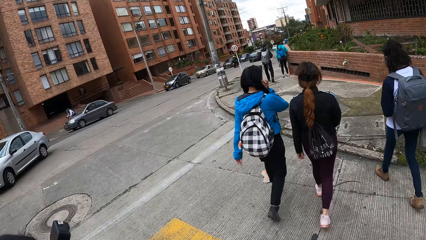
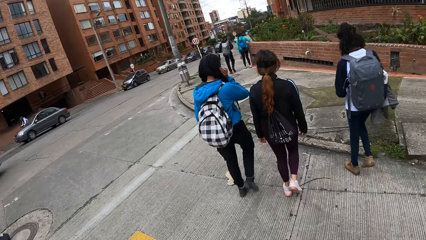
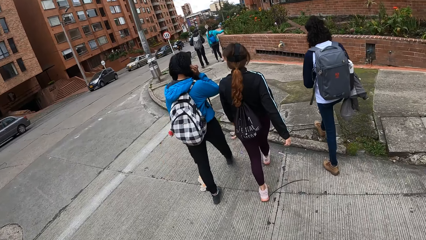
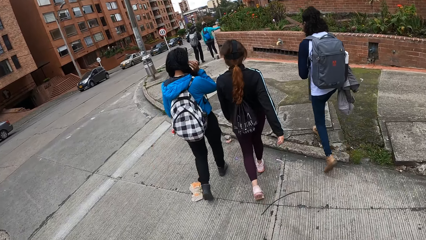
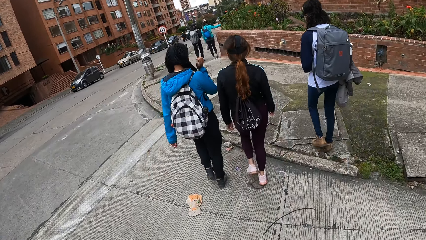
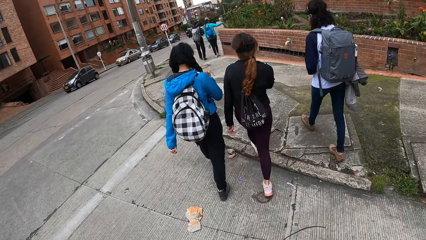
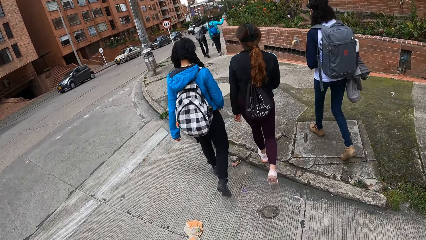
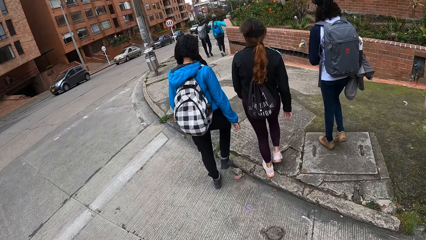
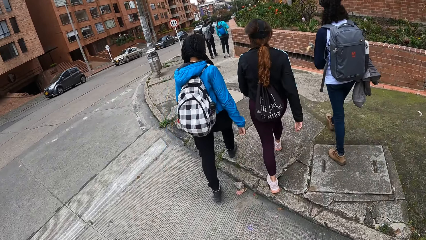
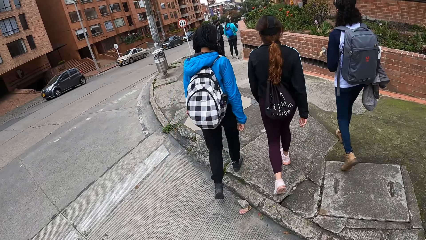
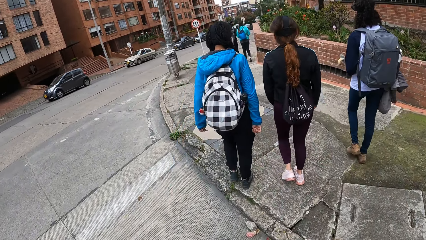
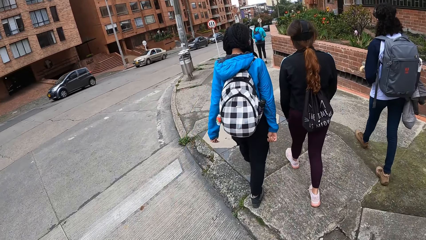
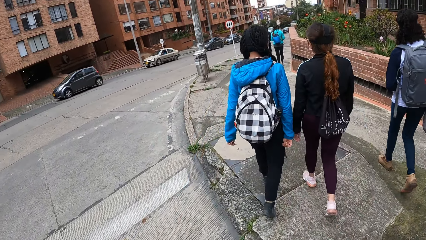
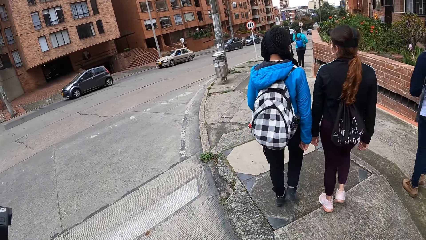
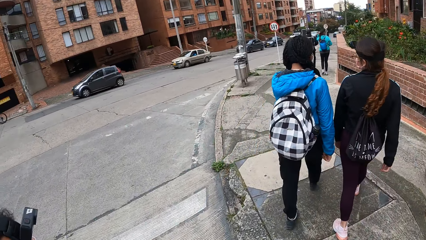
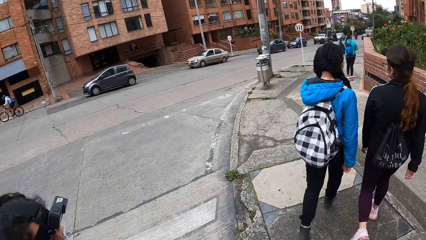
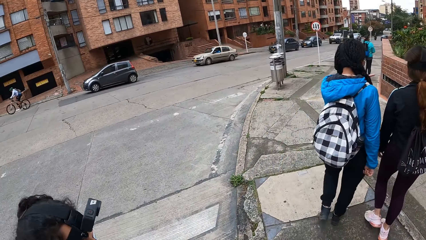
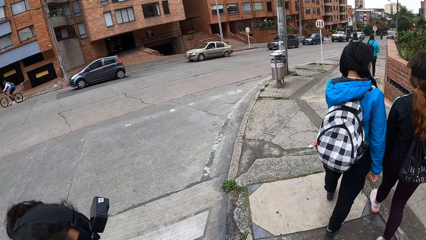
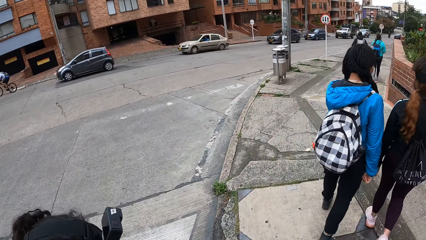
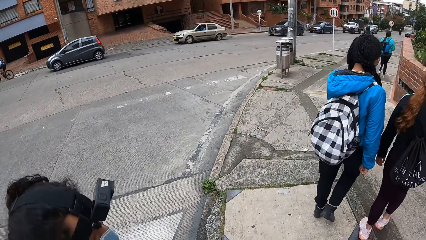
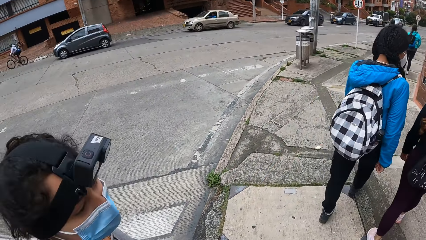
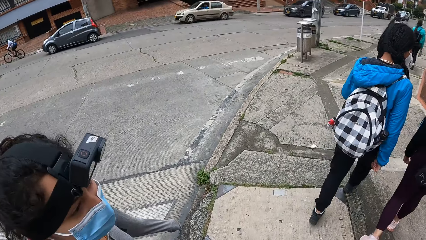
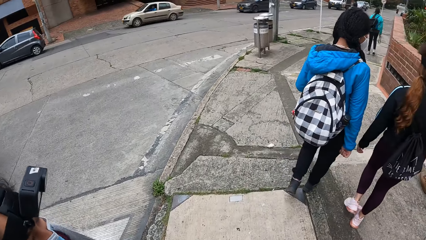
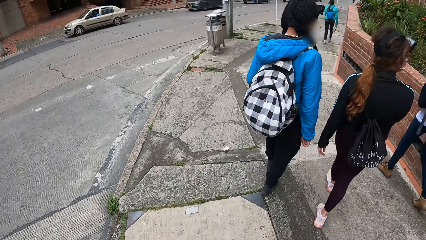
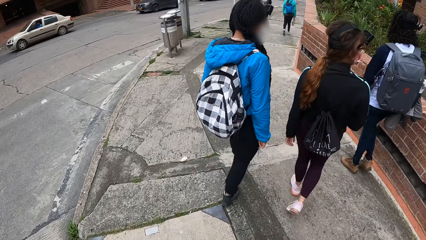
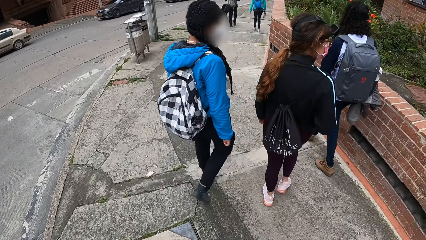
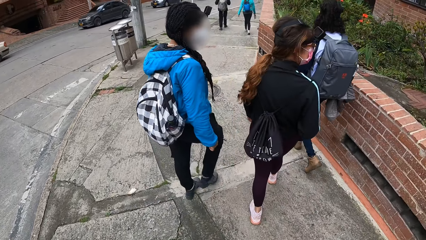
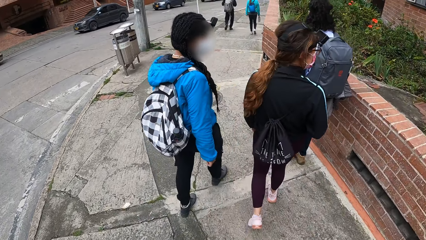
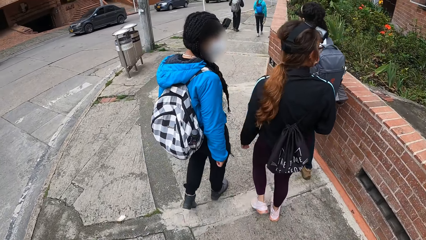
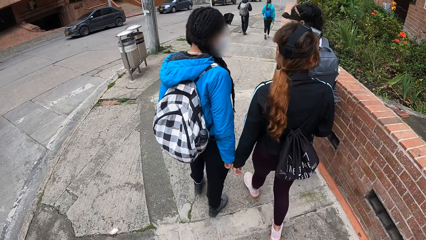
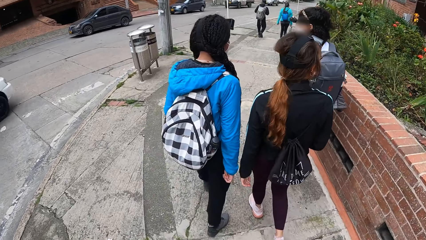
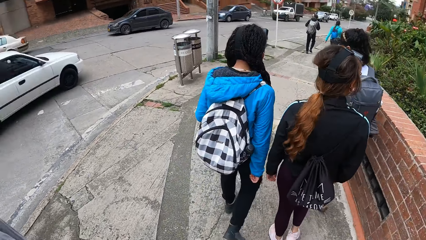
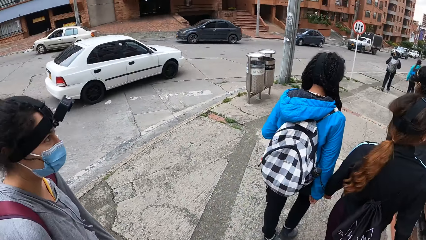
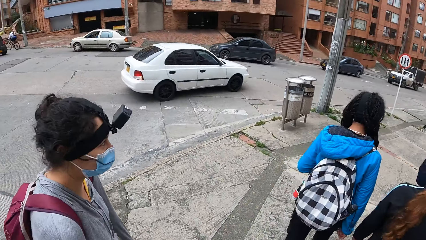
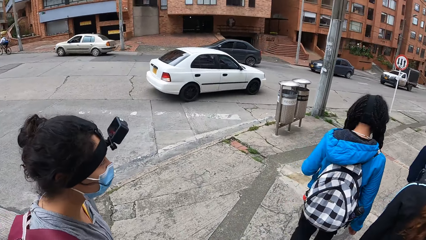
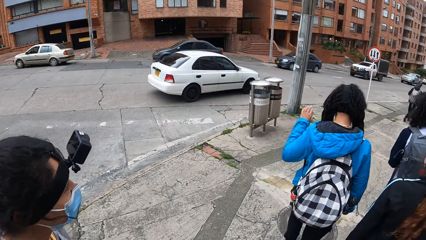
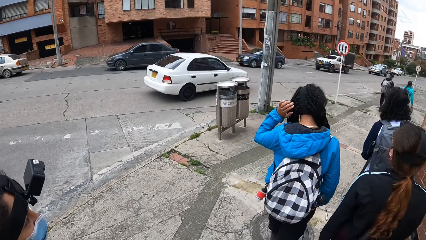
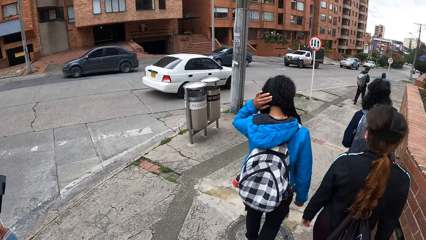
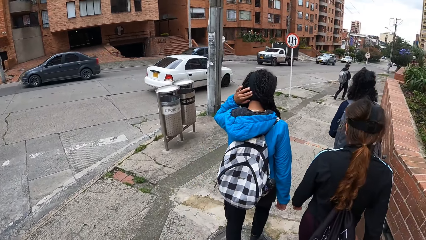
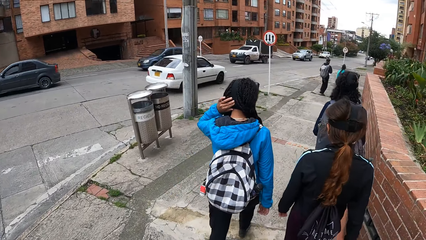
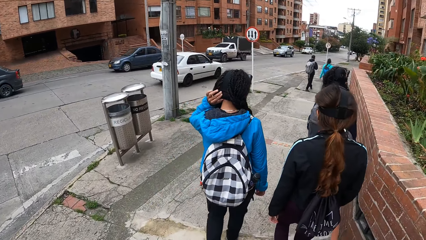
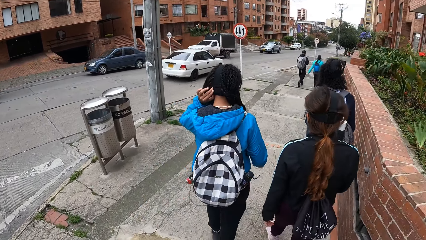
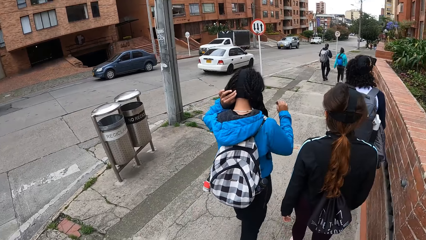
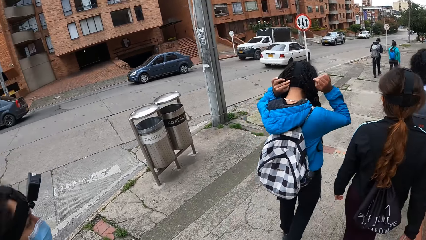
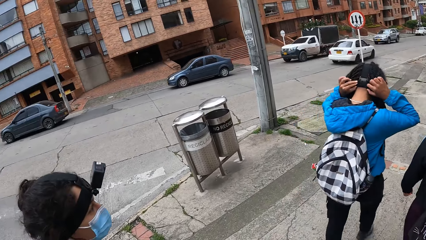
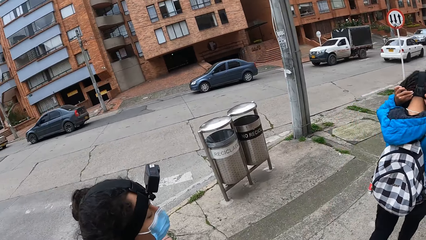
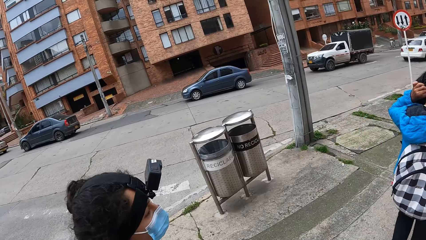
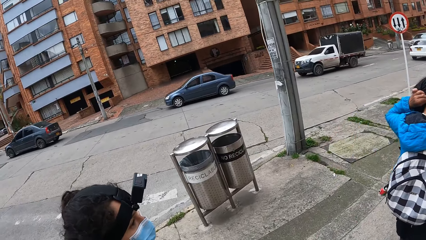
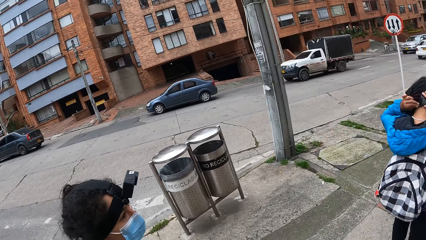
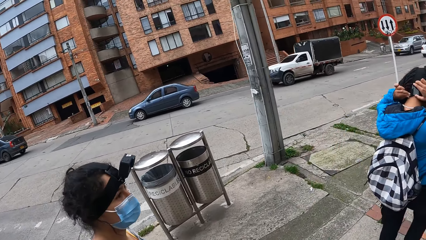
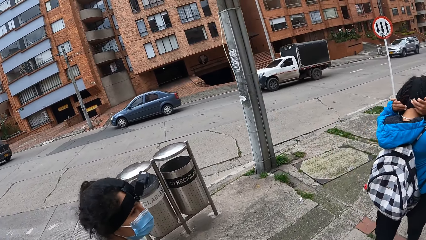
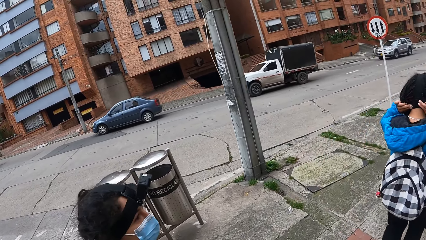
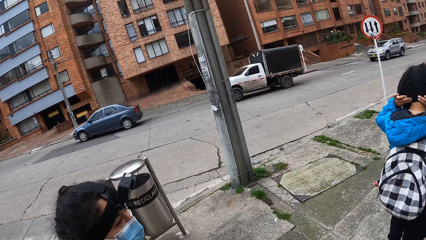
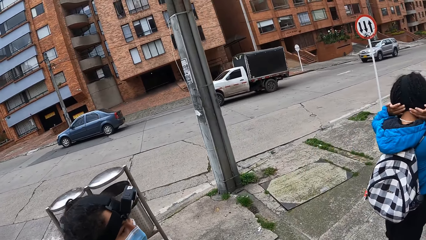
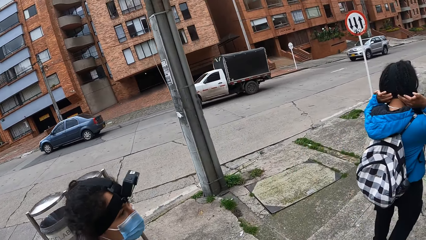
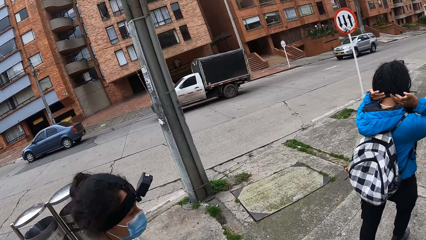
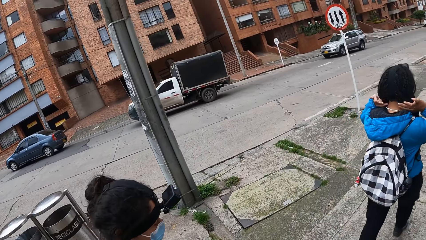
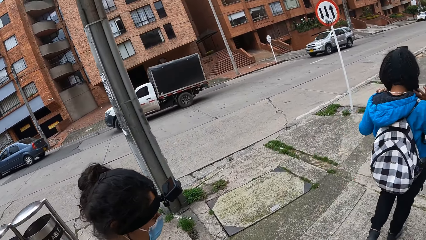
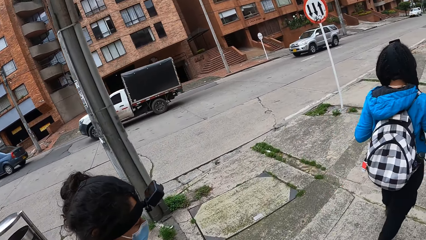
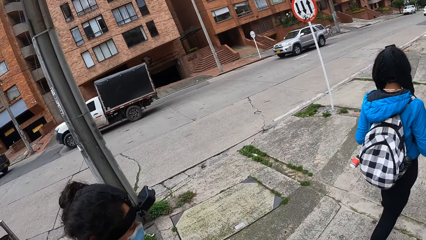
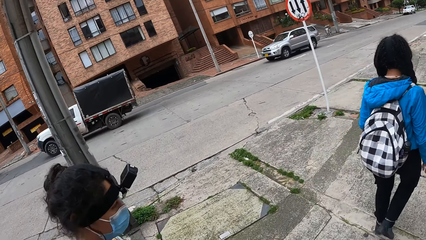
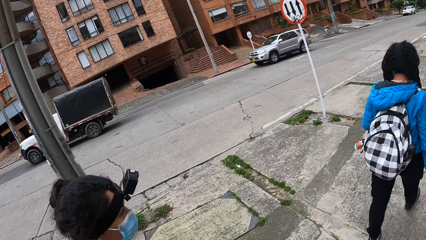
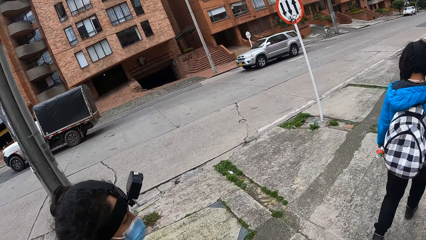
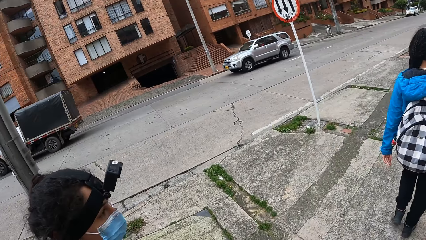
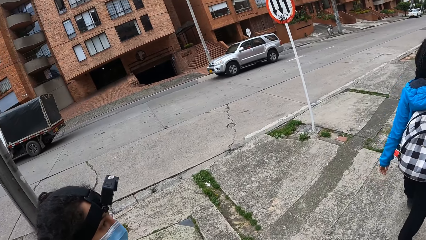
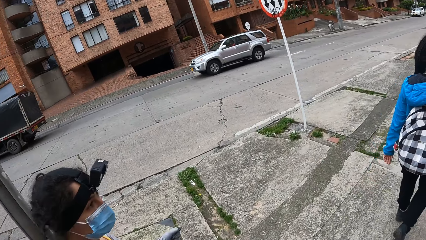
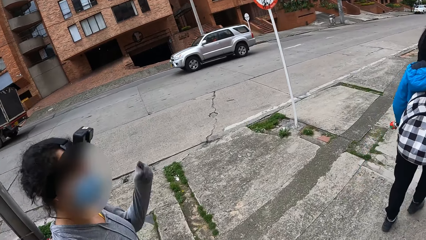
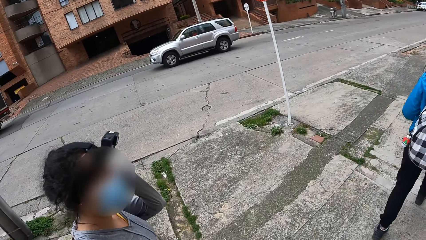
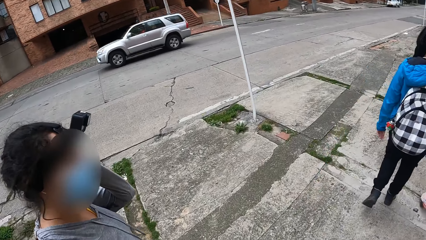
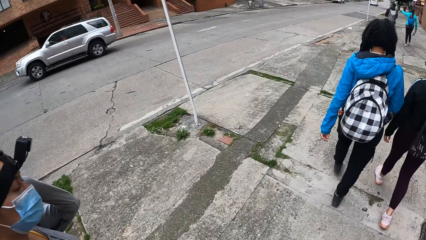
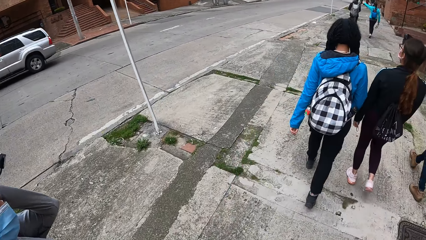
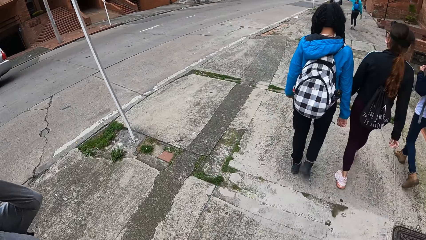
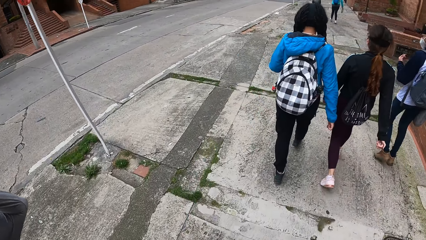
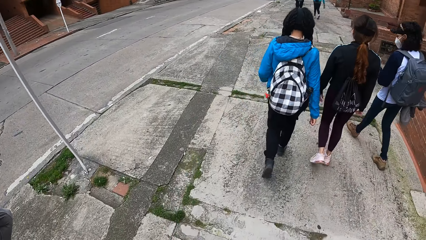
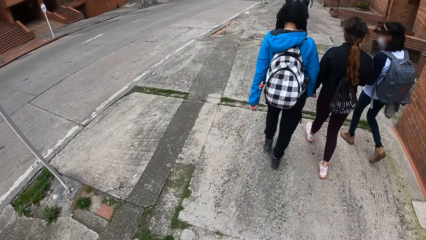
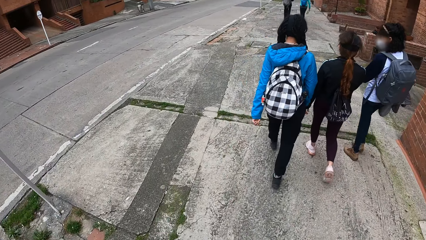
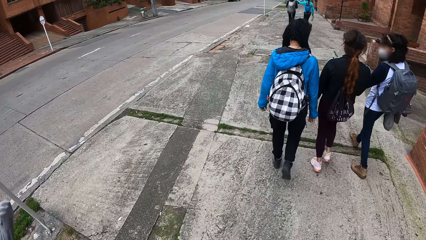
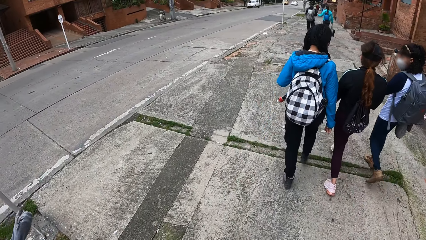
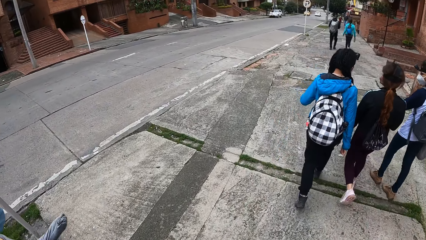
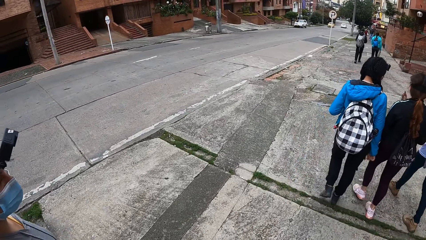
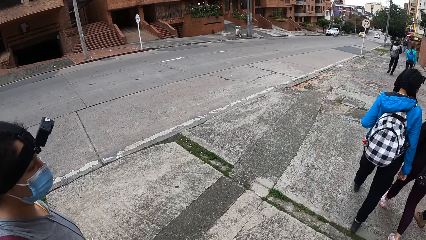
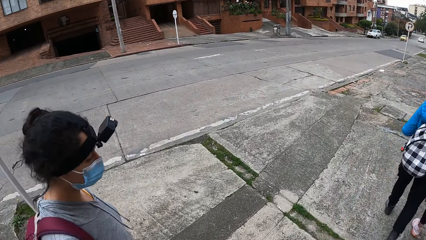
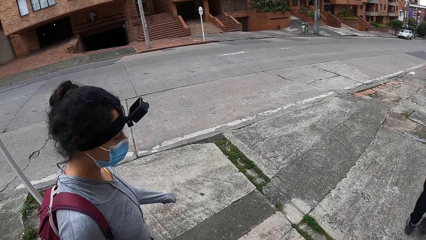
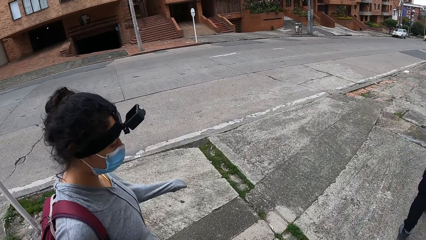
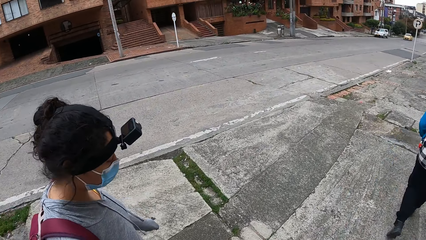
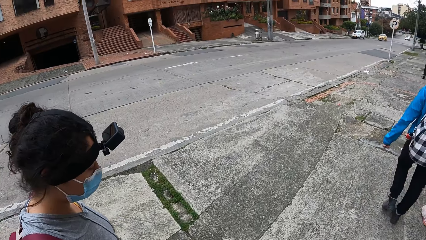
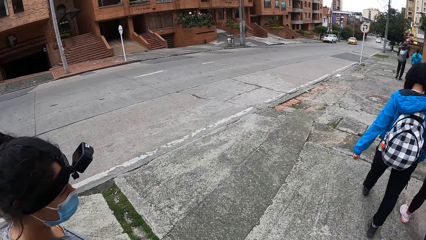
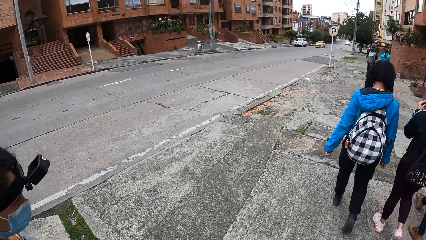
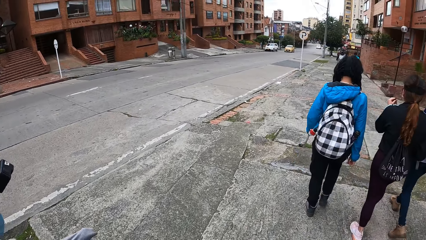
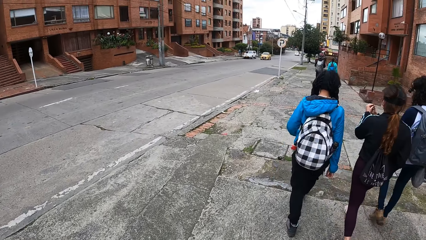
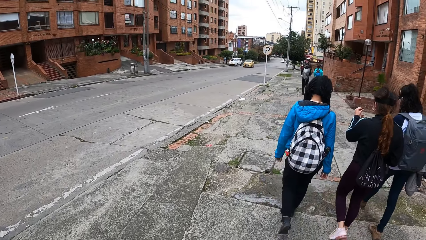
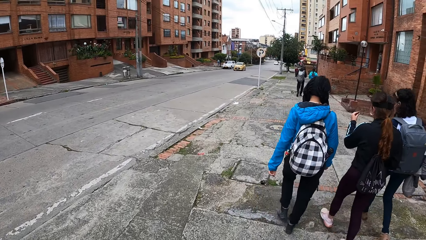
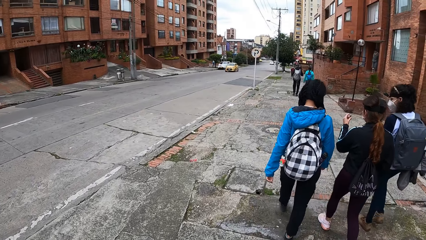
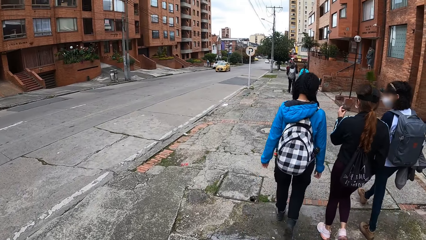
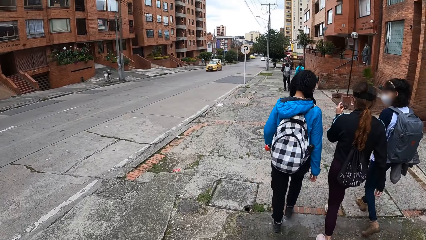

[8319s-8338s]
The camera wearer walks along the road with a woman. A white car drives past the camera wearer. The camera wearer looks at the woman. They walk along the road with the woman. The woman converses with the camera wearer.
